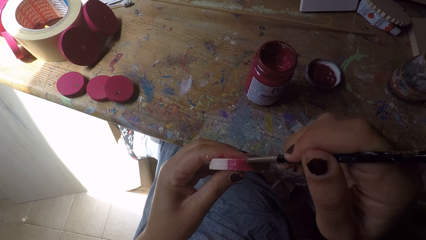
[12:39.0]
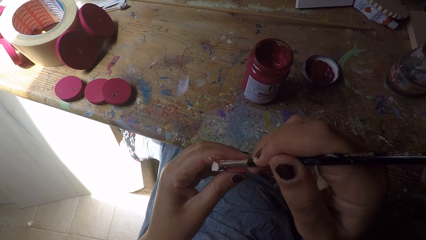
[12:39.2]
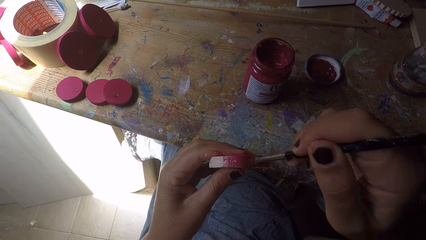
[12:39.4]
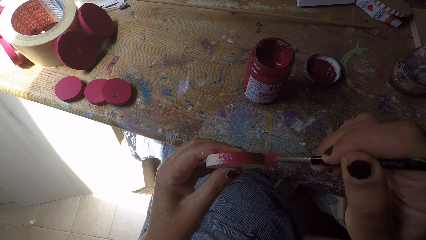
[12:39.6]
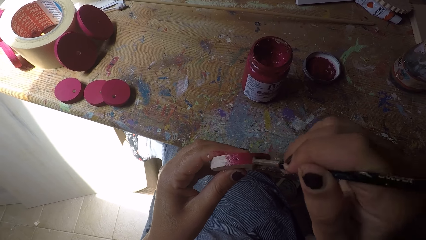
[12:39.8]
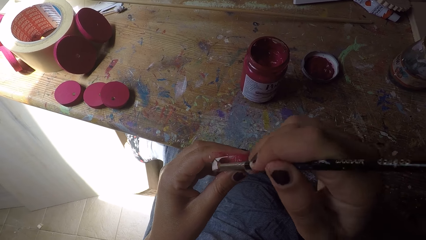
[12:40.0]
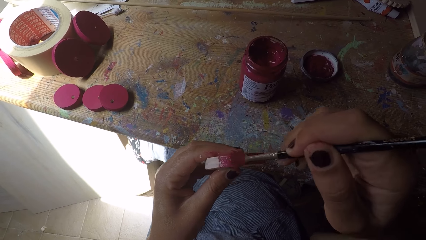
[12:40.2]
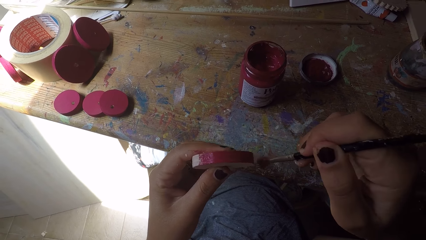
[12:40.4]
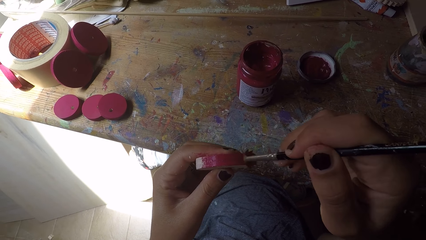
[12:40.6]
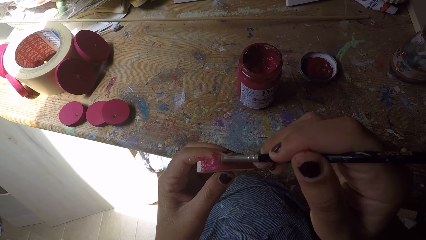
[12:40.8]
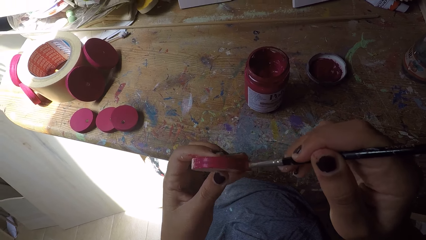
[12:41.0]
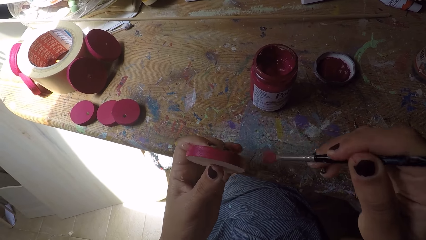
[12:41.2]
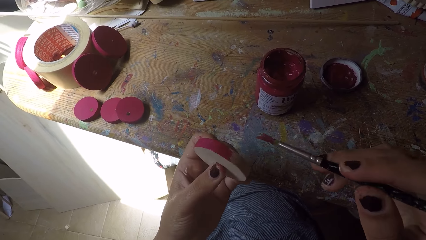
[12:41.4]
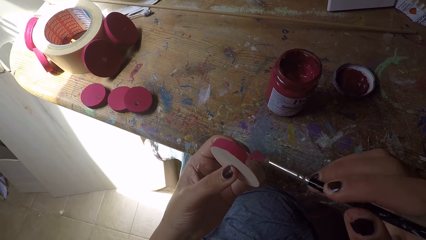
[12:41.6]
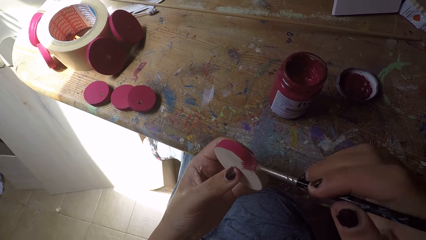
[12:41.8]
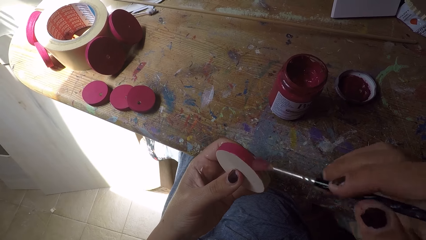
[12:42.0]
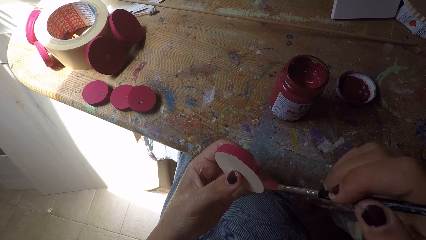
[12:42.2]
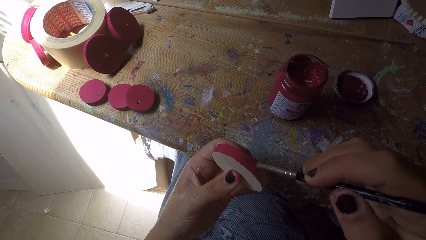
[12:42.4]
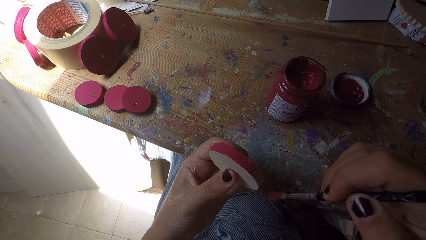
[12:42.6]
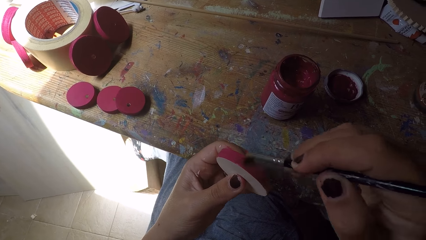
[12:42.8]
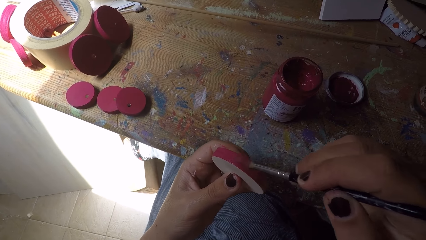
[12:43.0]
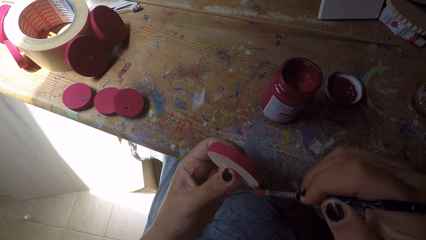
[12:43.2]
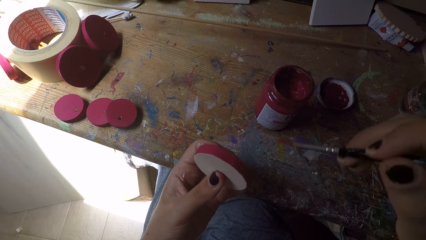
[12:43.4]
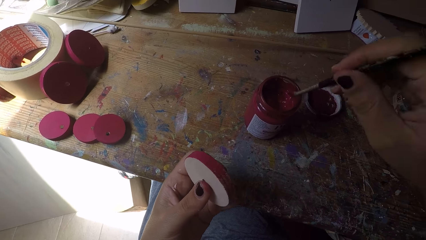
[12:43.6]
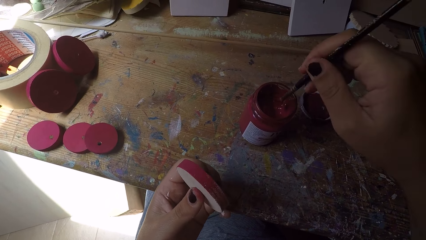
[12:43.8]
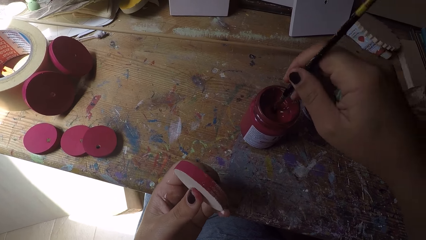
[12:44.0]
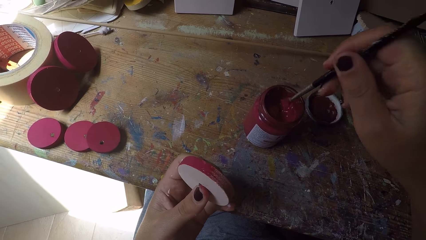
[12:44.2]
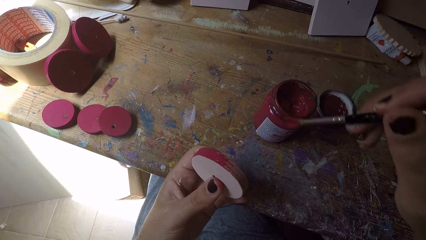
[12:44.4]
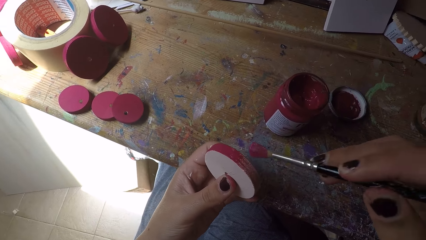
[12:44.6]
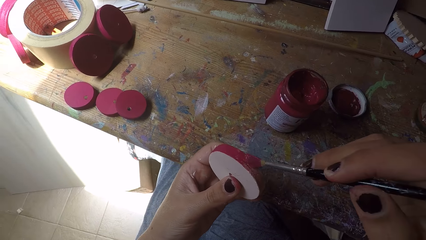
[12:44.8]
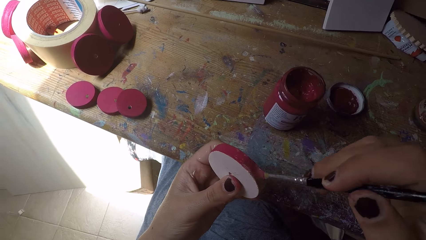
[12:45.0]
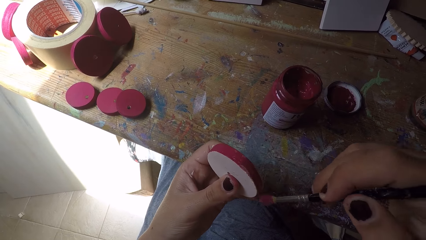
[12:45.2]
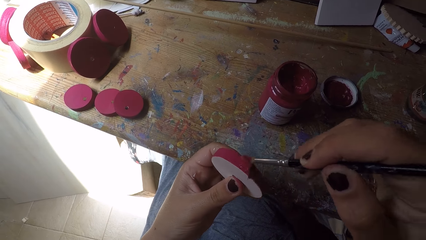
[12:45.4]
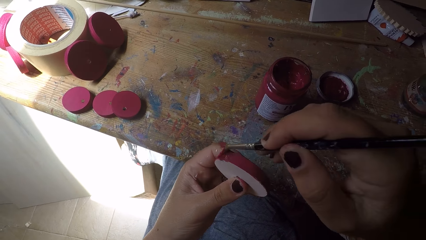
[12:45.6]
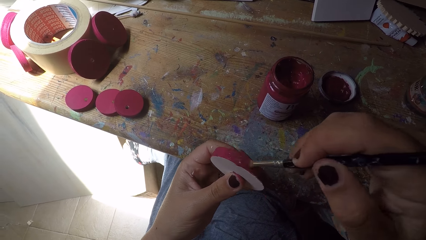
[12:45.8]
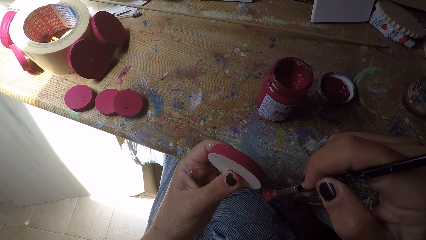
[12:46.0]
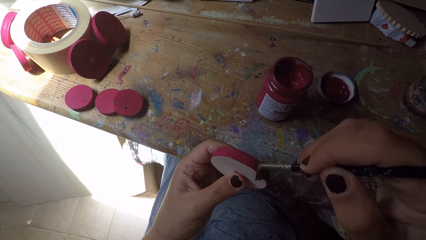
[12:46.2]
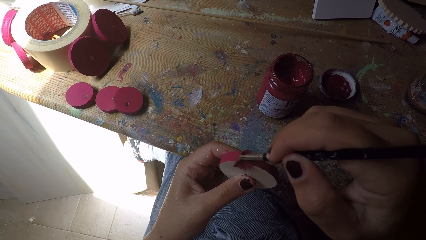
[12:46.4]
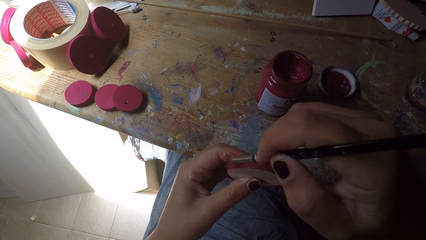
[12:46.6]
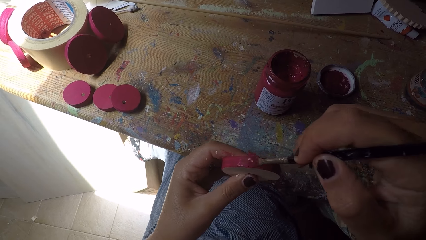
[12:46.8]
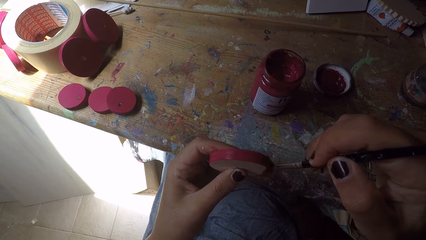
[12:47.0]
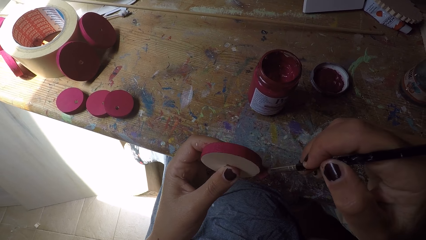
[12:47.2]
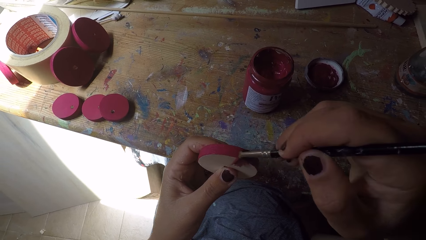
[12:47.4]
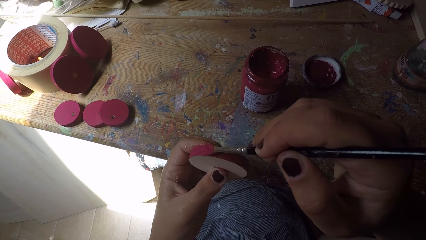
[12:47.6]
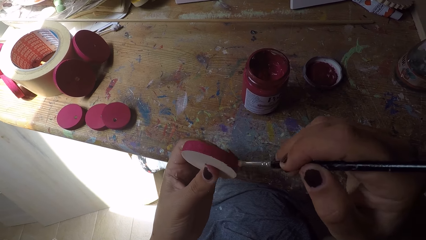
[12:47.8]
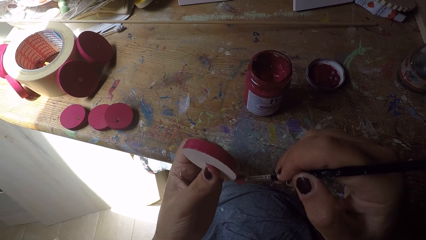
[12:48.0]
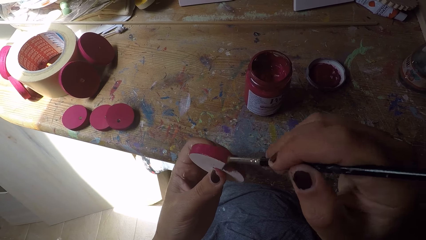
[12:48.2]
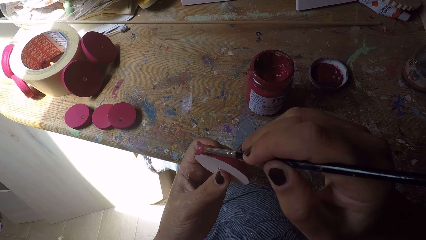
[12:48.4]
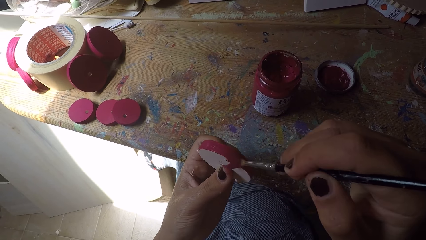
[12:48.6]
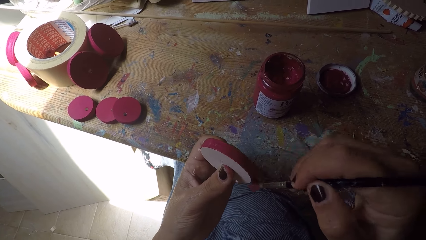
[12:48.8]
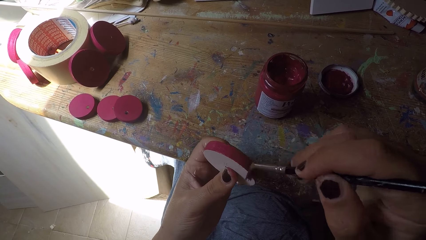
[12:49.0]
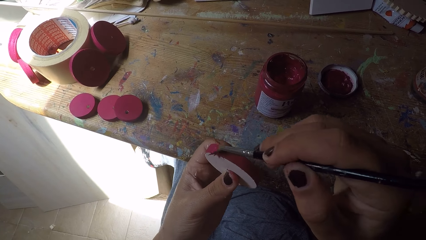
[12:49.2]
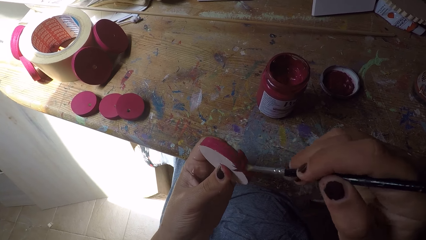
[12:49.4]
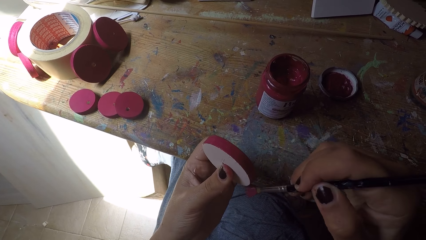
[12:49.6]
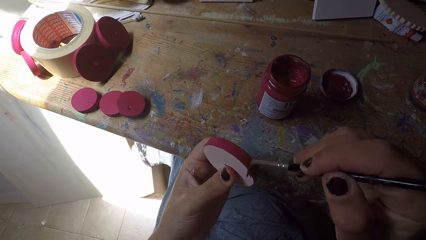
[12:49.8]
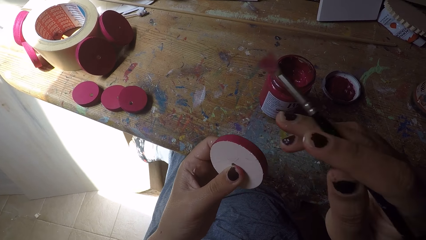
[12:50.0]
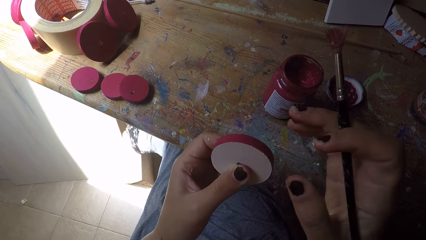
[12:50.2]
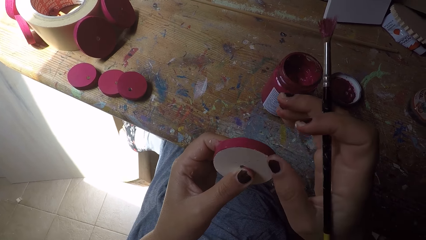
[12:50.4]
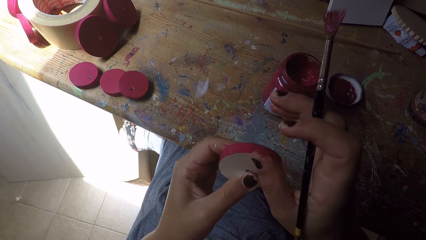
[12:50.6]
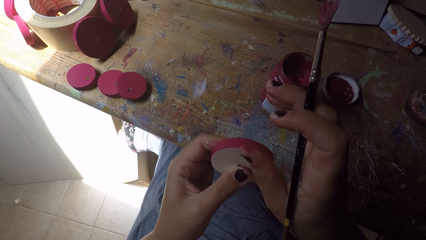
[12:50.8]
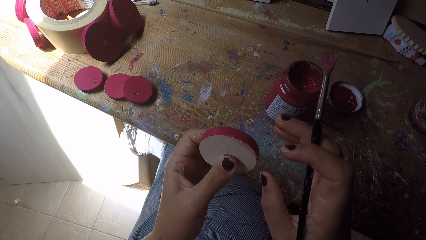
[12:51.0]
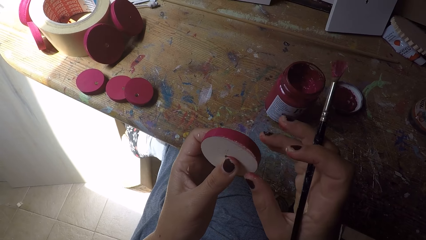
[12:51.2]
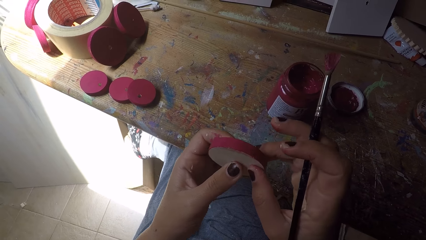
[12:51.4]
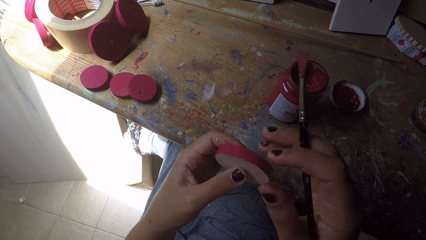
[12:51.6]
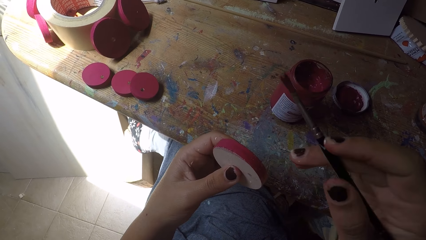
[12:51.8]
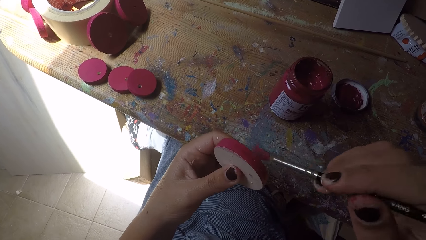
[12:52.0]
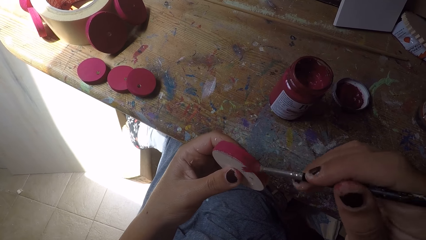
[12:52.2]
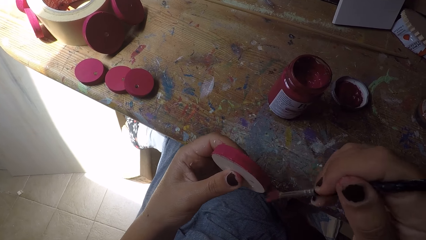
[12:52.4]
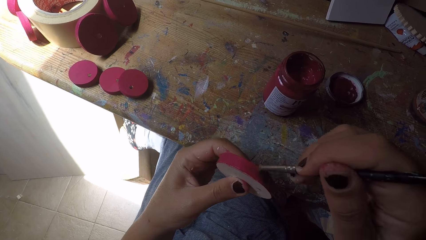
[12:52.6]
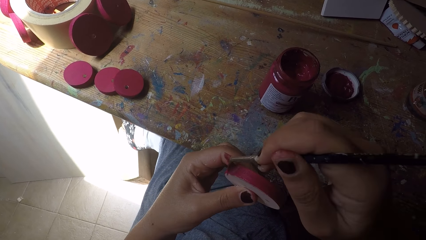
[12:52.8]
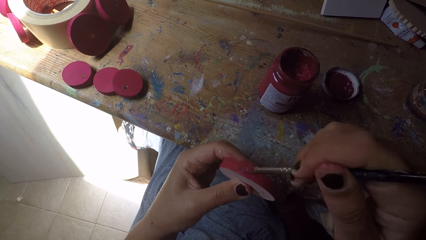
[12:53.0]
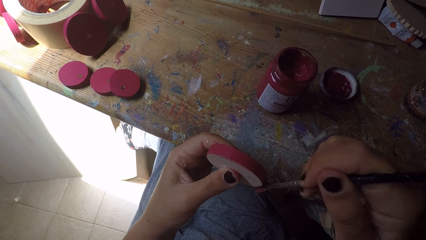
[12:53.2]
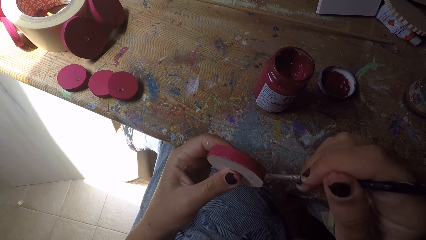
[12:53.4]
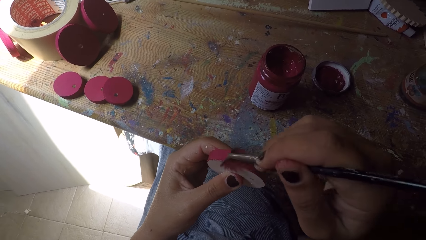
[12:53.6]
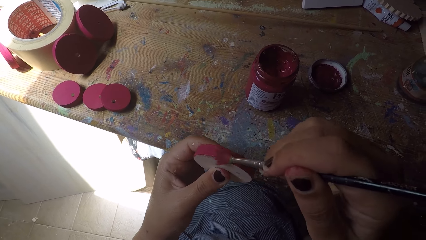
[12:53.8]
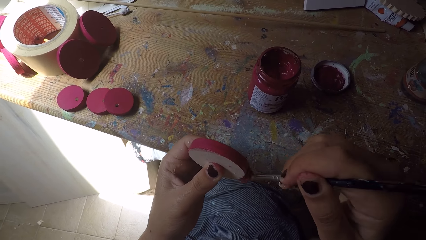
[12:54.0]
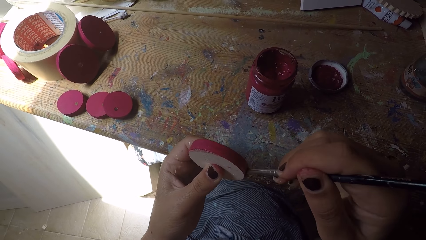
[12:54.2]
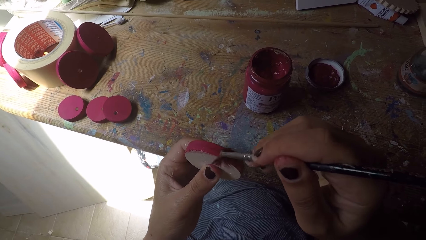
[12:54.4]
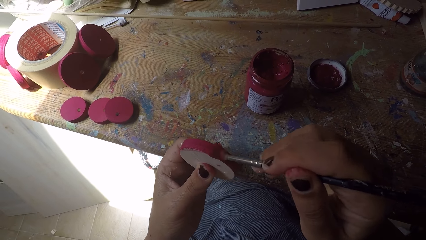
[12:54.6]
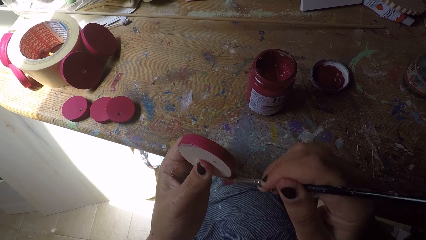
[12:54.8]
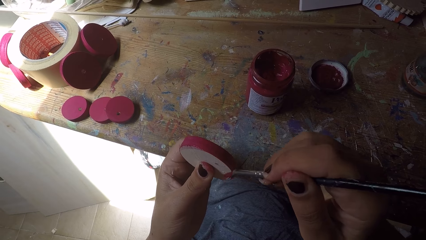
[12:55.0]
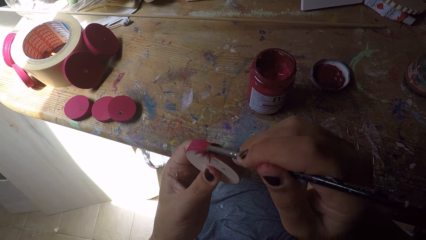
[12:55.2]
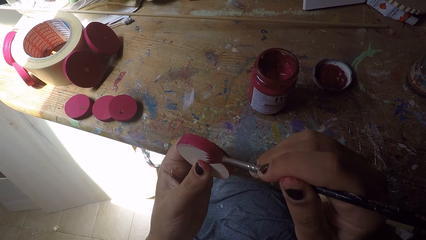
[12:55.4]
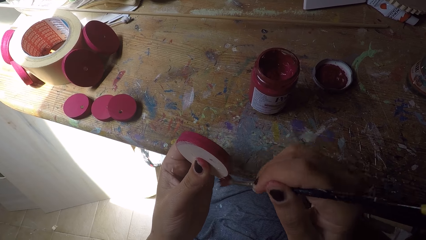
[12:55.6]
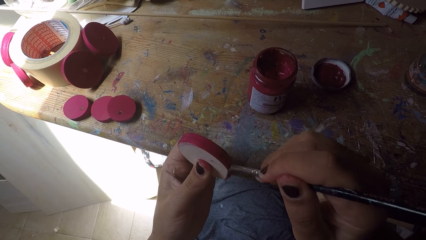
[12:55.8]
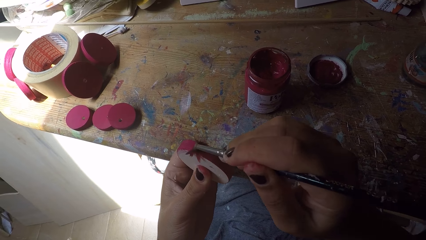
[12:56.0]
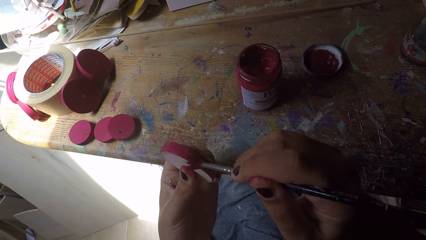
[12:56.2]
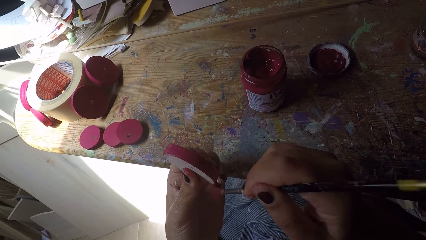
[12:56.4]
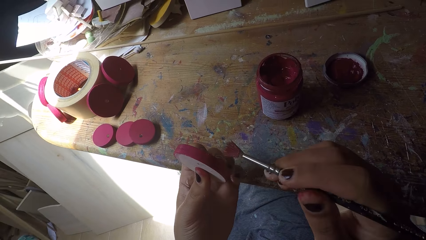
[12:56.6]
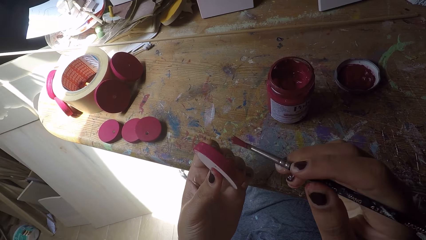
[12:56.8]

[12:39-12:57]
The camera wearer adjusts the wood circle piece or wood ornament. She paints the wood circle piece using the paint brush. She scoops paint from the paint can with the paint brush in her right hand. She paints the wood ornament with the paint brush in her right hand. She cleans the wood ornament with her right hand, with a thumb. She adjusts the wood ornament with both hands. She paints the wood ornament with the paint brush in her right hand.
